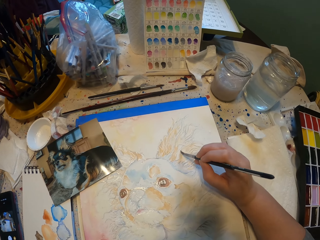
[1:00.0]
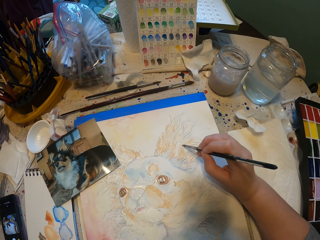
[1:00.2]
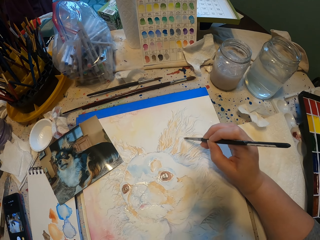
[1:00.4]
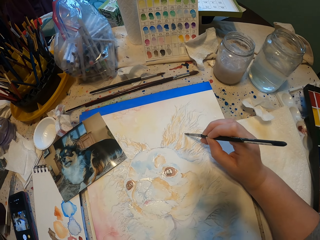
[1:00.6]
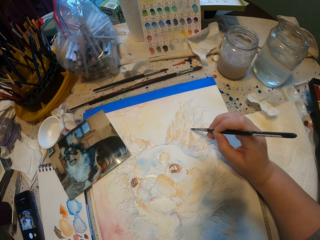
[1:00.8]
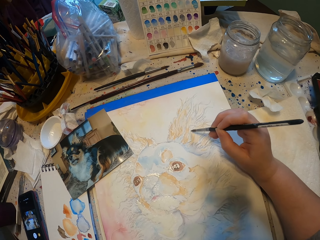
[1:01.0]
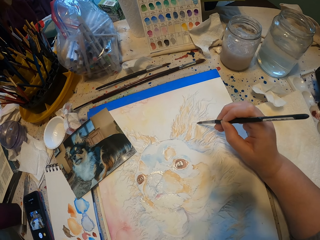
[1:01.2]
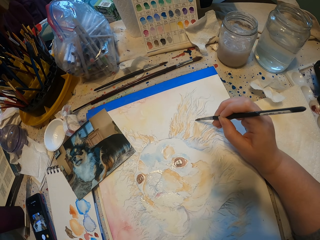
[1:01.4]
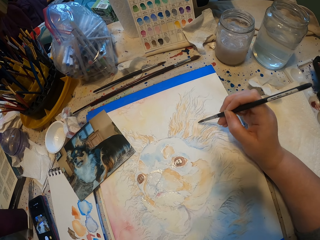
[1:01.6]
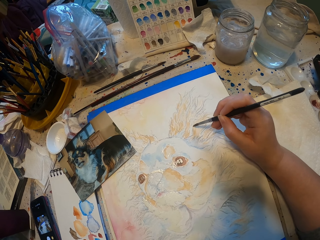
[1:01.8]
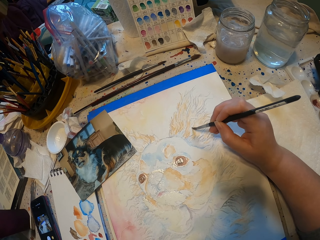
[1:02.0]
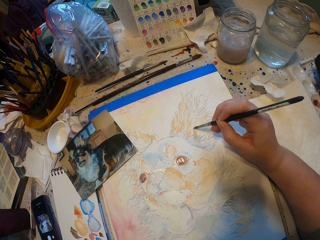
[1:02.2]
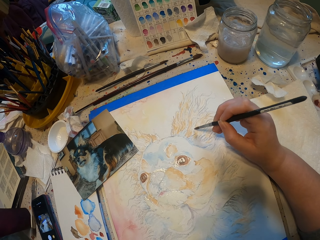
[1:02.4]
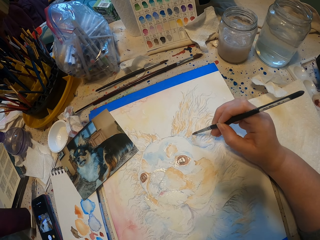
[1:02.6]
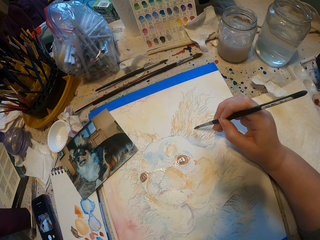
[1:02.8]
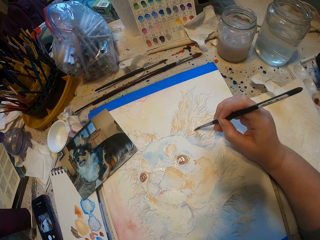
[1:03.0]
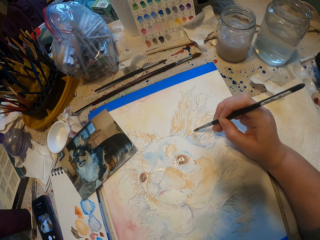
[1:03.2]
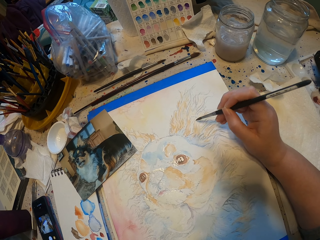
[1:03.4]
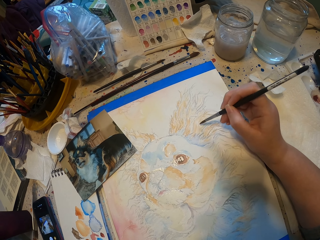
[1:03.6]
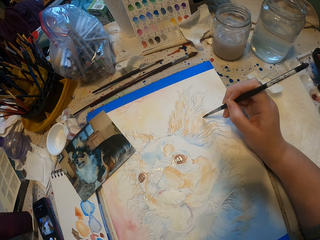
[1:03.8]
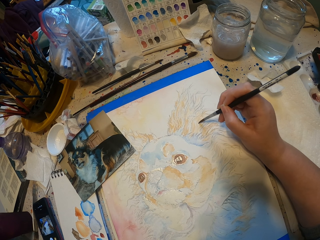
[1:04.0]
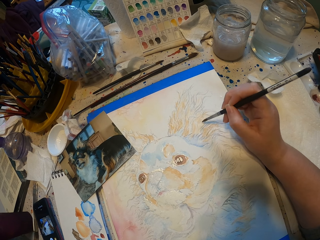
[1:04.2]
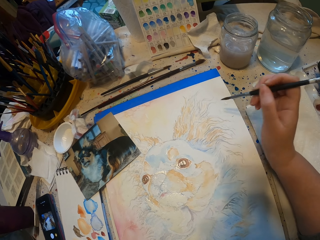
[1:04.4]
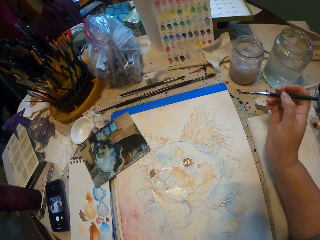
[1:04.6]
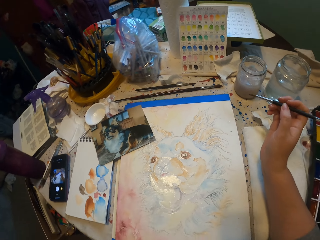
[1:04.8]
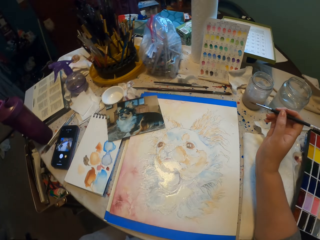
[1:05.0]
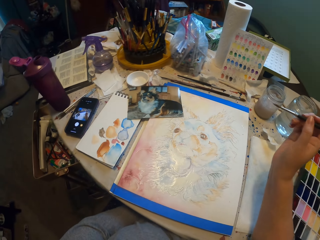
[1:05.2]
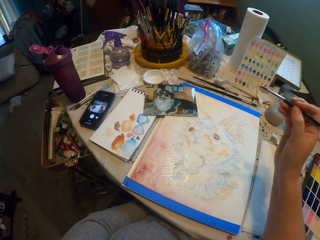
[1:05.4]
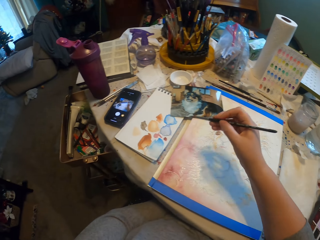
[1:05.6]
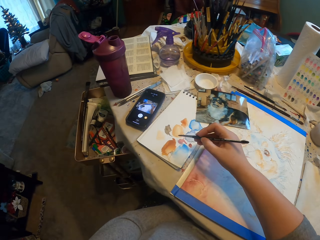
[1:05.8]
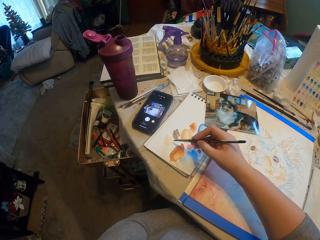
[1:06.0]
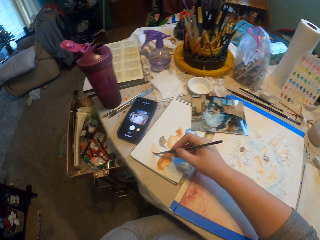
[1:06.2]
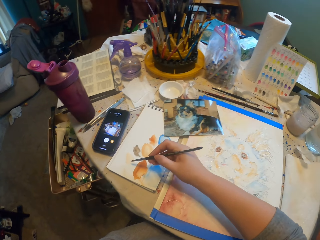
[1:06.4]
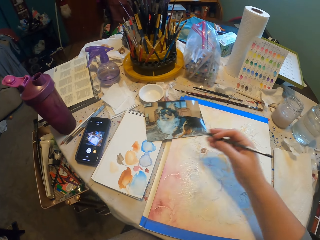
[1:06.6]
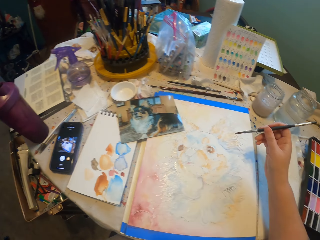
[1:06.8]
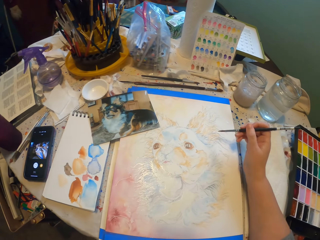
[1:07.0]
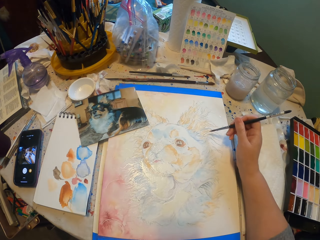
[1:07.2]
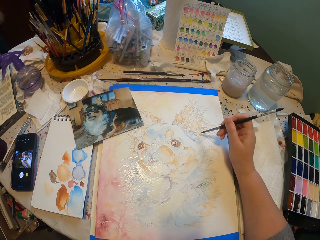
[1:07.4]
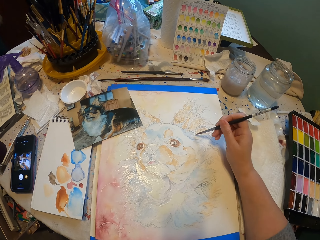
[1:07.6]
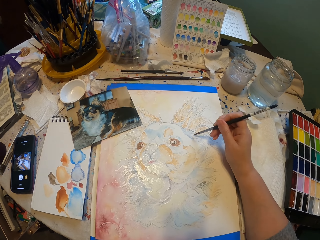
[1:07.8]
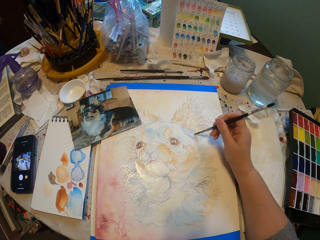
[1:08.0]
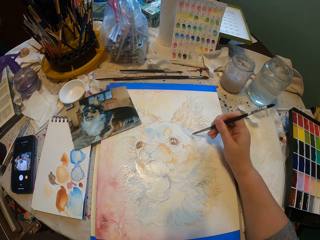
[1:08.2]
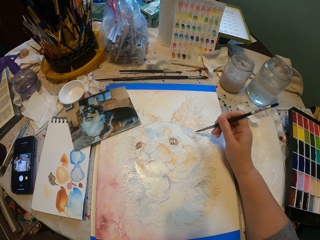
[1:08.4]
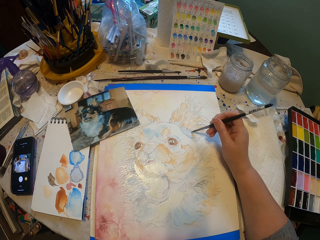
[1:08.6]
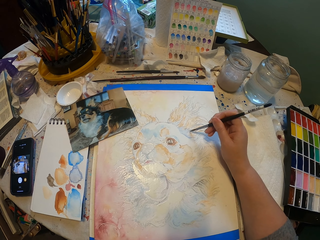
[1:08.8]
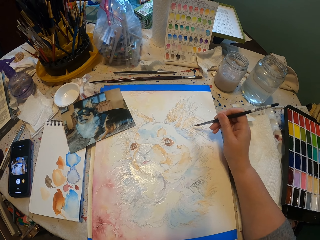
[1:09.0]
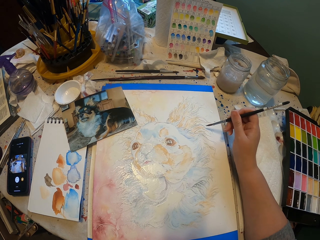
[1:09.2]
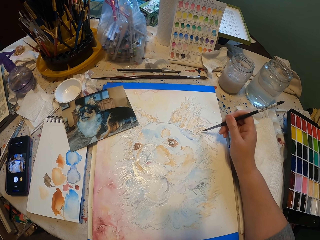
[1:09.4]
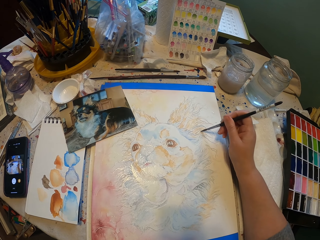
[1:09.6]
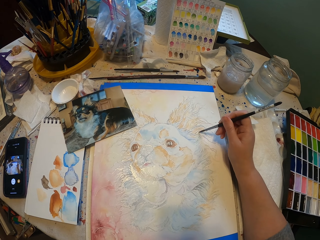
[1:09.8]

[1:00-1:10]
The camera wearer paints on the paper. They rub the brush on the paper.

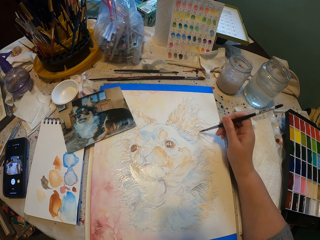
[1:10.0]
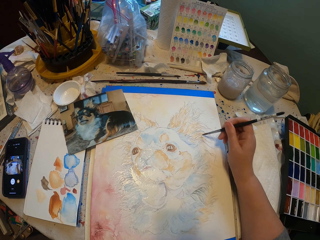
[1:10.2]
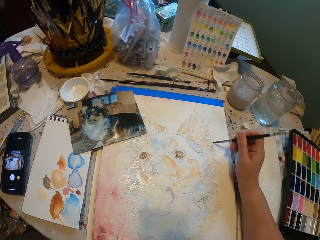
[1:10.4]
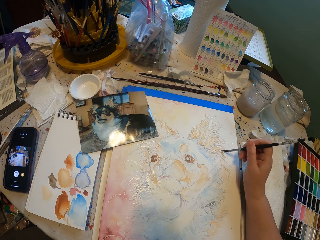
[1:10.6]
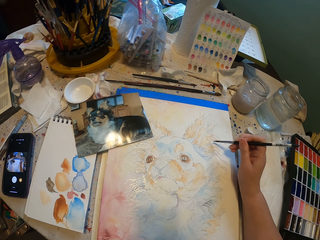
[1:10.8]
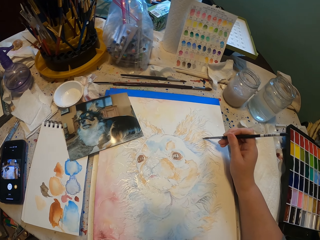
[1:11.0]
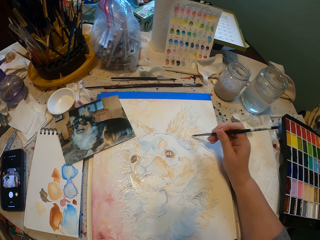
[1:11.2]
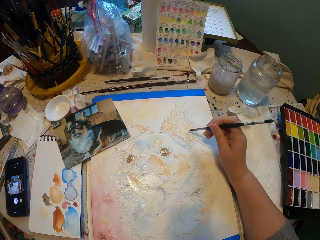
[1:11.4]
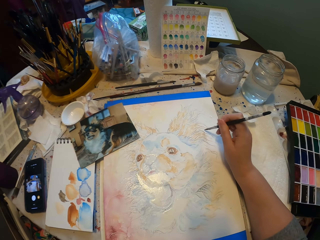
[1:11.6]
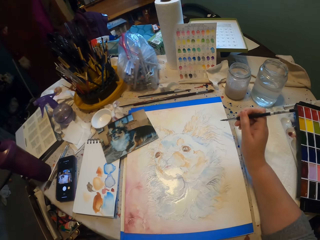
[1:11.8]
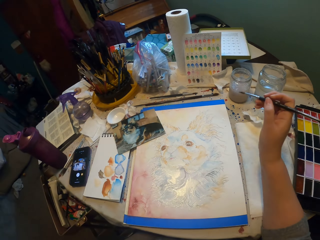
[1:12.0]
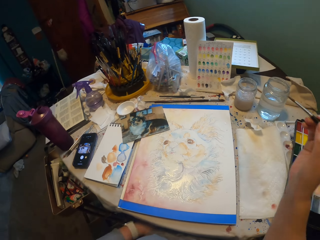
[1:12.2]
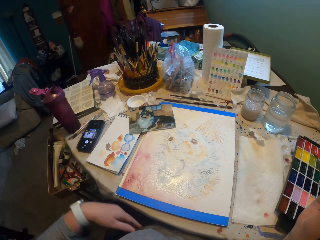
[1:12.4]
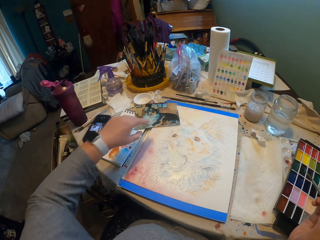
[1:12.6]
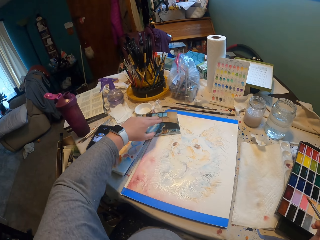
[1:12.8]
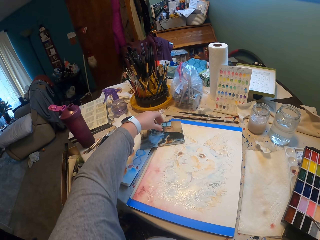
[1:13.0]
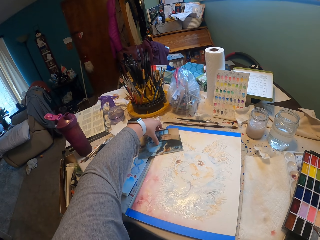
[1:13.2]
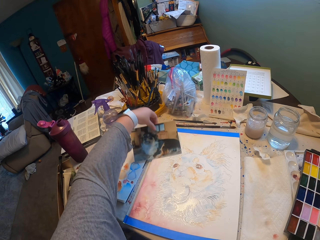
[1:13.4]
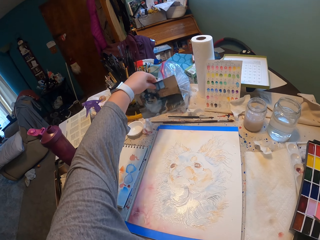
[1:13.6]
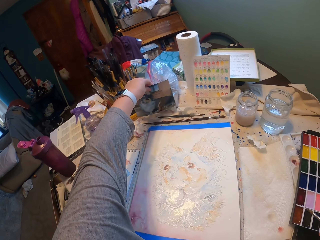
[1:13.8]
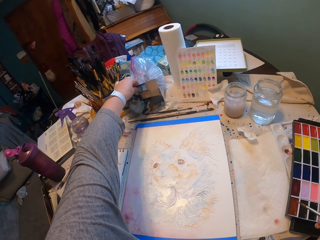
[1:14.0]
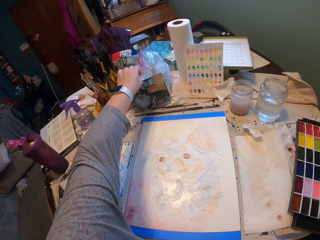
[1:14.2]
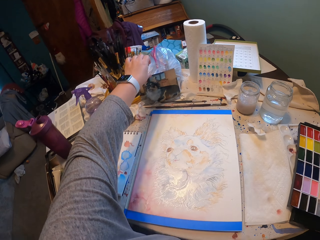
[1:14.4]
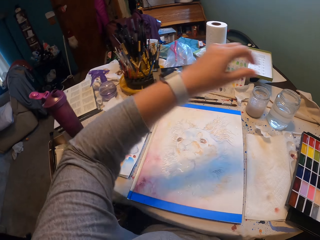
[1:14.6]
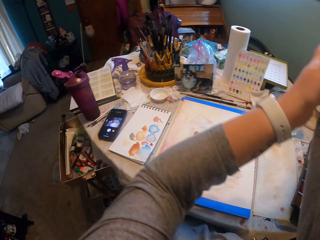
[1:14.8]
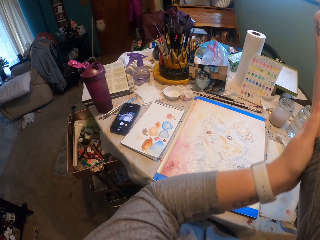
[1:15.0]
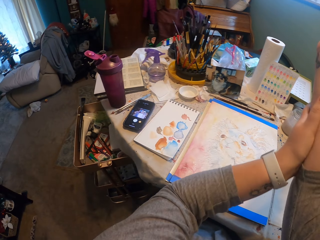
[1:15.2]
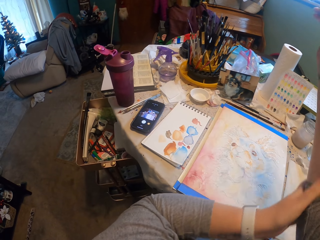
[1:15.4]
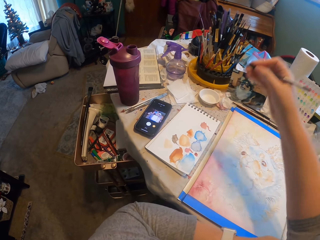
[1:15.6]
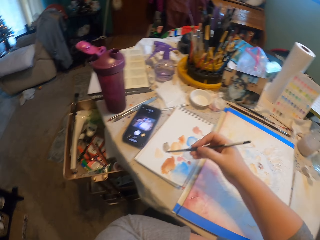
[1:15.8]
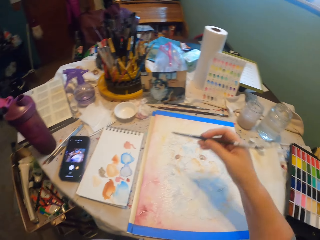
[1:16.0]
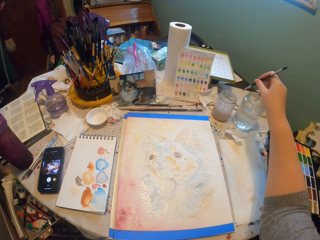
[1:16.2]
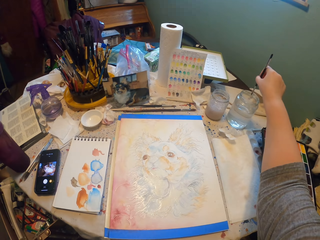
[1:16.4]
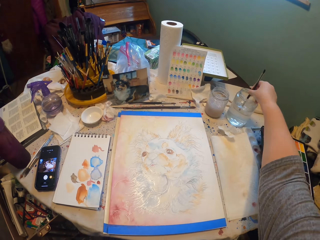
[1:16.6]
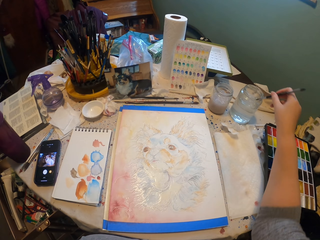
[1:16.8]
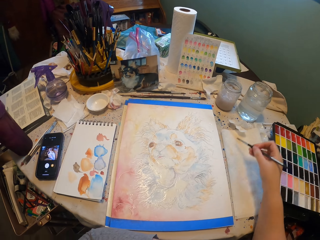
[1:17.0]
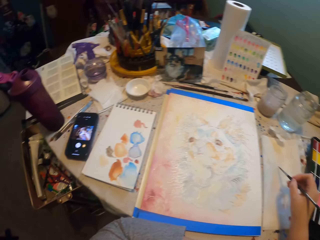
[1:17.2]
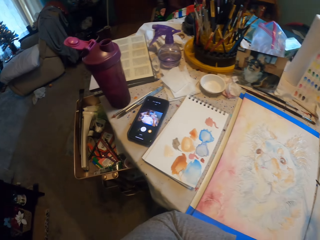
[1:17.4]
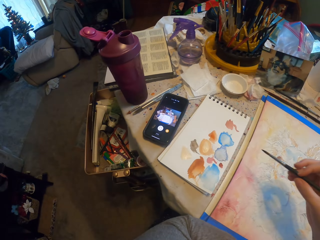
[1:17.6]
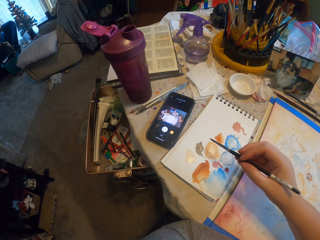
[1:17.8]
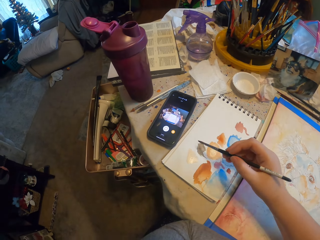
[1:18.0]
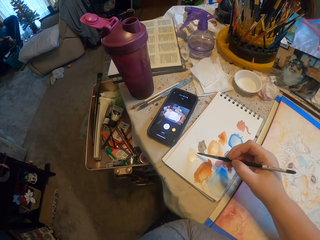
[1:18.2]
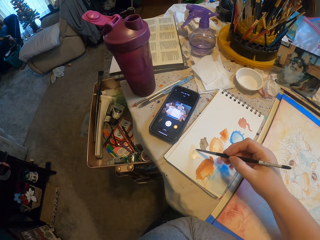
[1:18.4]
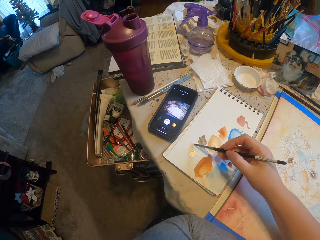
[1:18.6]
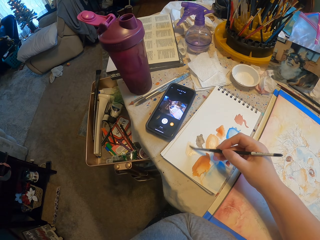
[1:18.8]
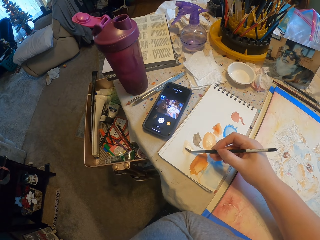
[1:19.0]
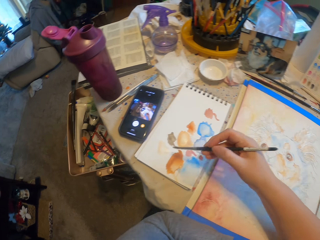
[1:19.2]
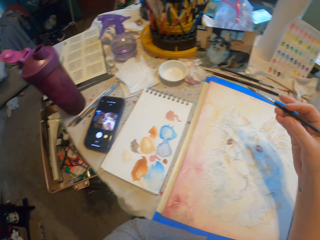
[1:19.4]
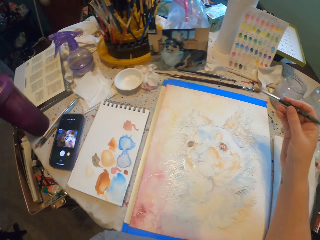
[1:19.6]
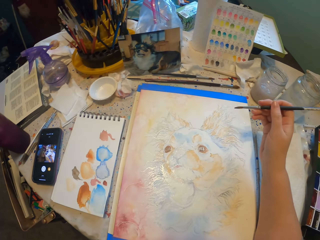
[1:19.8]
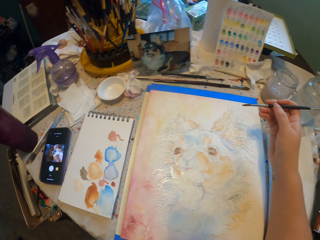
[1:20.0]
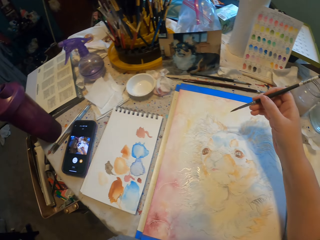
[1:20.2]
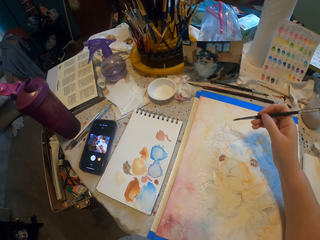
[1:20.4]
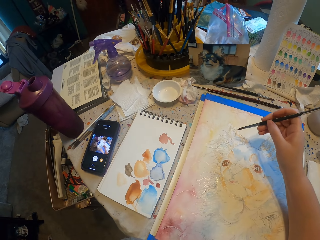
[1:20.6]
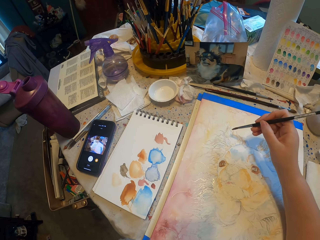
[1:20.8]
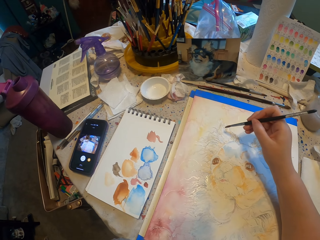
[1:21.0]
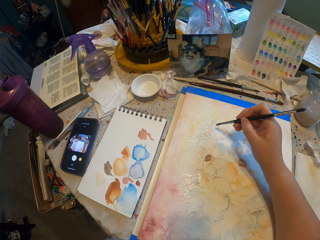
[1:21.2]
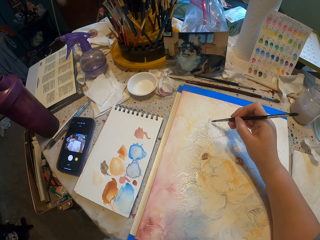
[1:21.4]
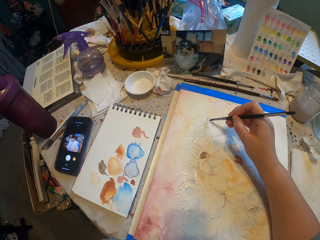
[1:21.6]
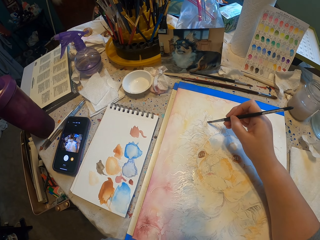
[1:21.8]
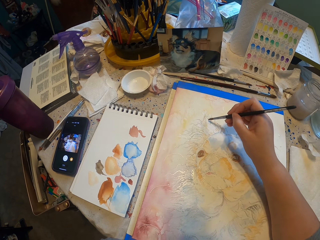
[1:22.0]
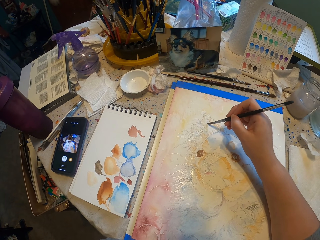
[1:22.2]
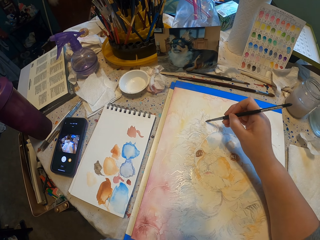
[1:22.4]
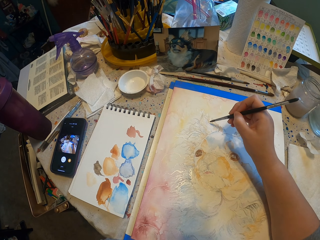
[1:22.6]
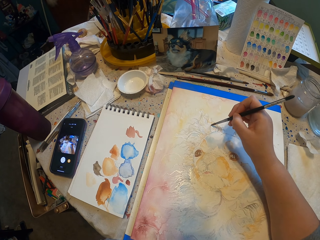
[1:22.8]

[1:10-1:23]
The camera wearer paints on the paper. They move the photo. They rub on the hand. They dip the painting brush in water. They mix the water and paint using the brush. They rub the brush on the paper. They paint the art.
